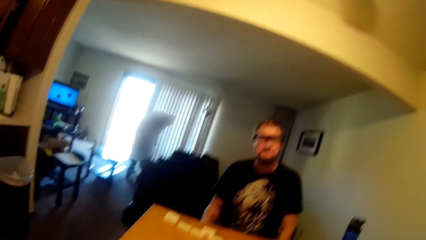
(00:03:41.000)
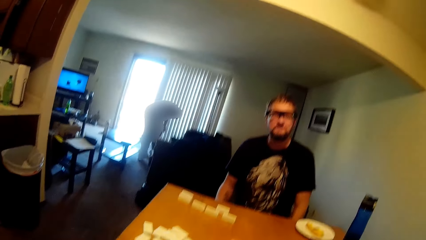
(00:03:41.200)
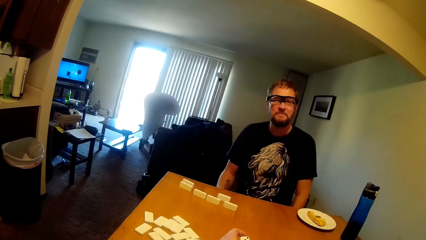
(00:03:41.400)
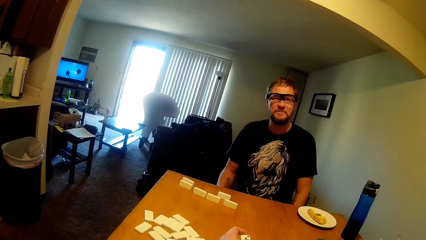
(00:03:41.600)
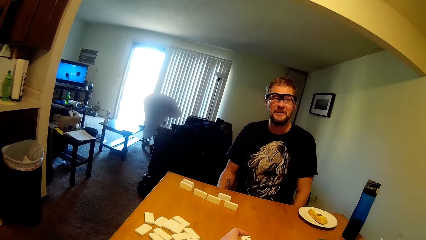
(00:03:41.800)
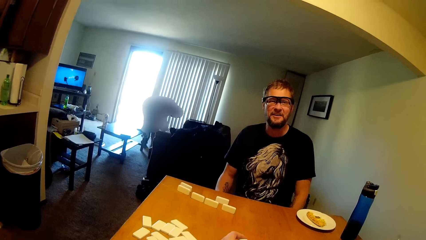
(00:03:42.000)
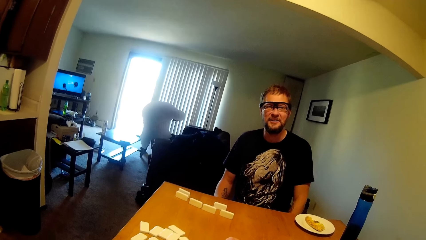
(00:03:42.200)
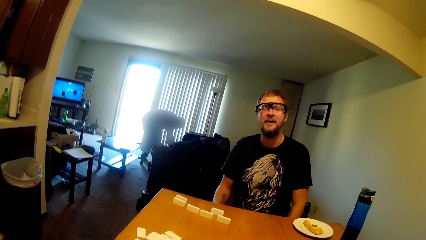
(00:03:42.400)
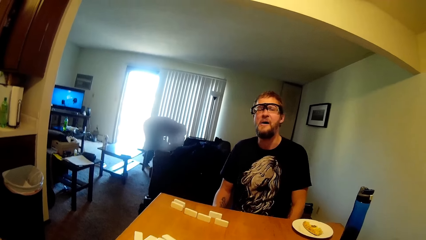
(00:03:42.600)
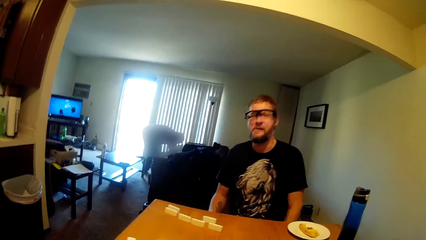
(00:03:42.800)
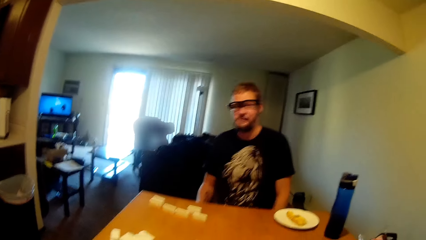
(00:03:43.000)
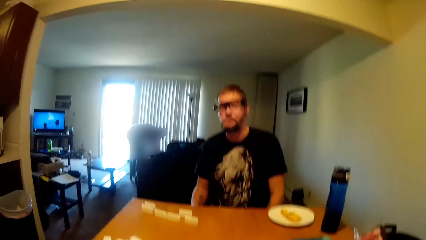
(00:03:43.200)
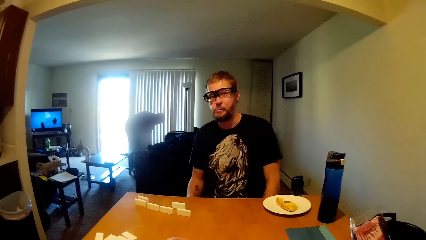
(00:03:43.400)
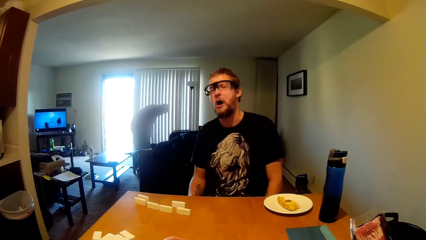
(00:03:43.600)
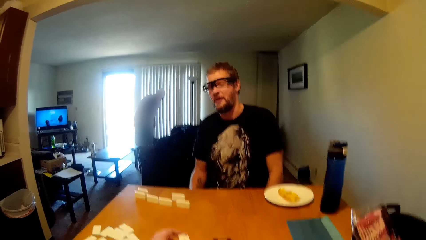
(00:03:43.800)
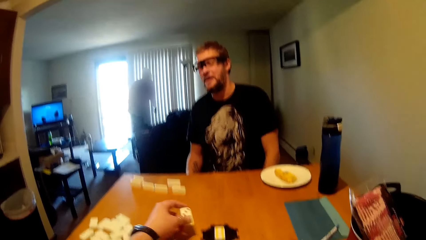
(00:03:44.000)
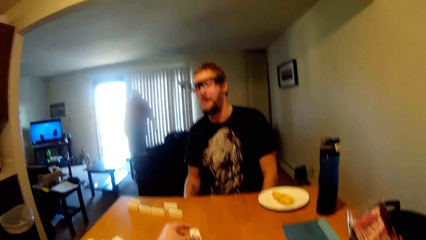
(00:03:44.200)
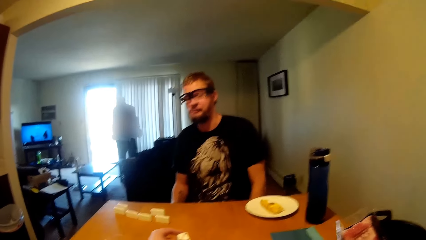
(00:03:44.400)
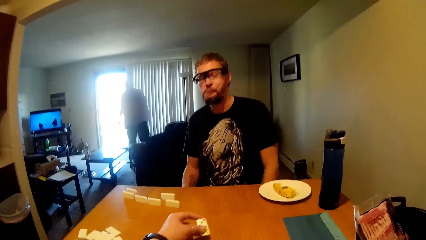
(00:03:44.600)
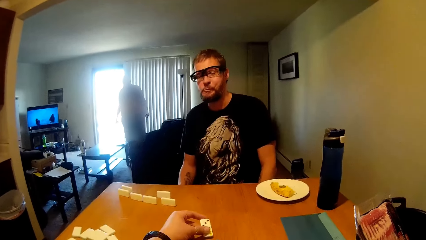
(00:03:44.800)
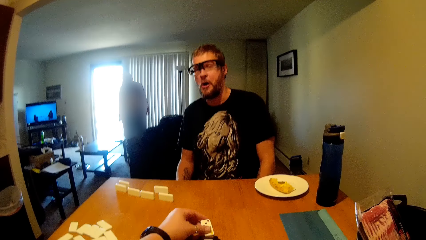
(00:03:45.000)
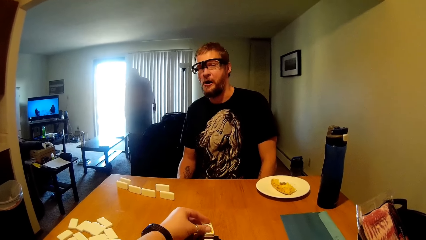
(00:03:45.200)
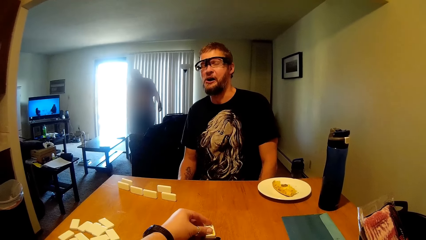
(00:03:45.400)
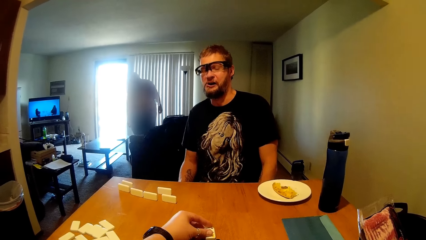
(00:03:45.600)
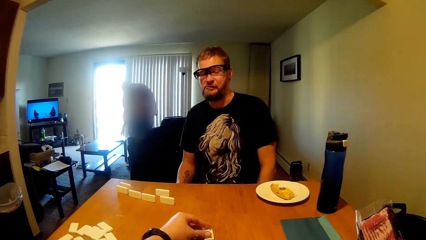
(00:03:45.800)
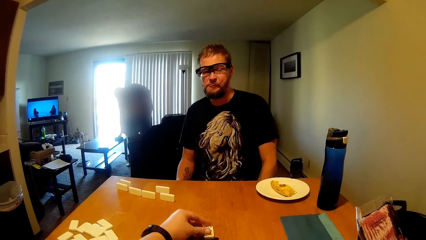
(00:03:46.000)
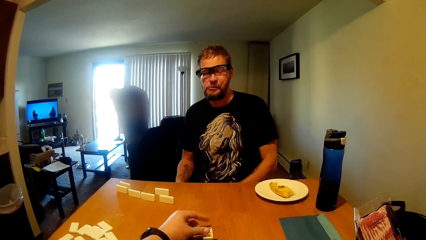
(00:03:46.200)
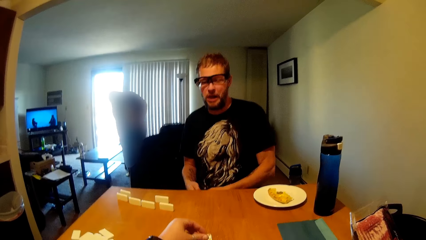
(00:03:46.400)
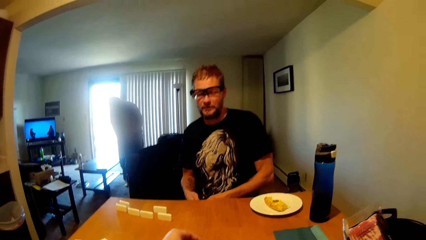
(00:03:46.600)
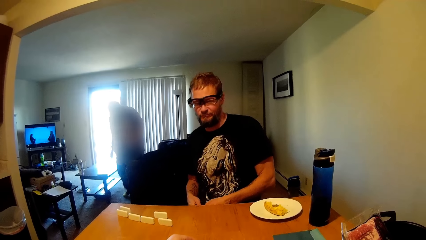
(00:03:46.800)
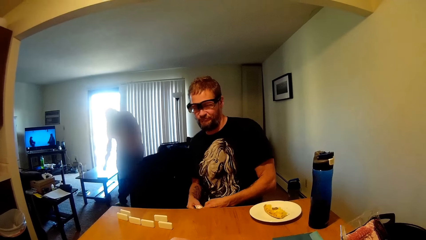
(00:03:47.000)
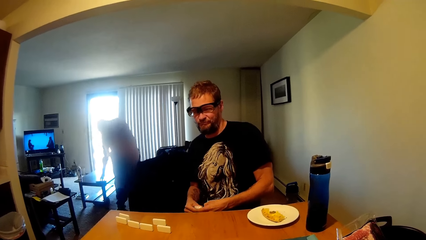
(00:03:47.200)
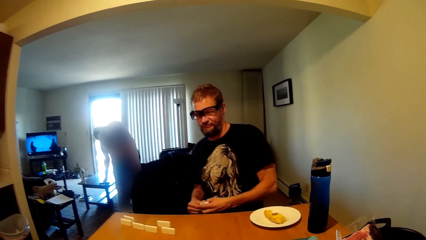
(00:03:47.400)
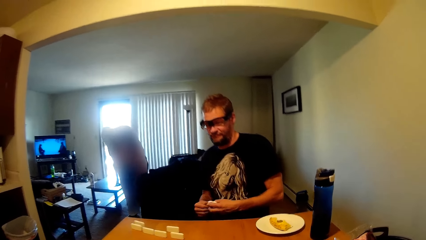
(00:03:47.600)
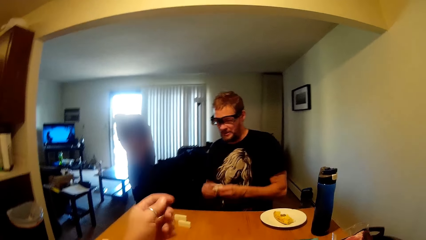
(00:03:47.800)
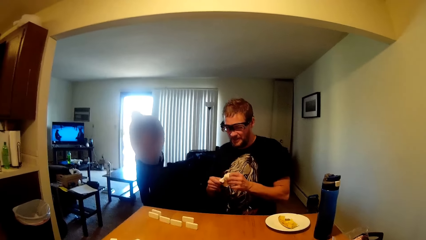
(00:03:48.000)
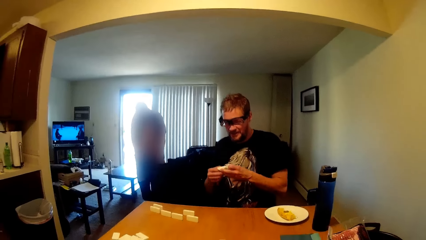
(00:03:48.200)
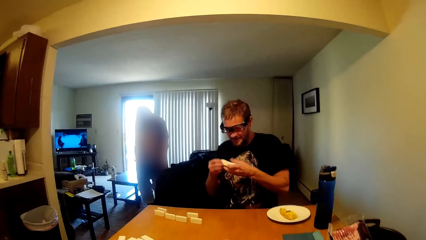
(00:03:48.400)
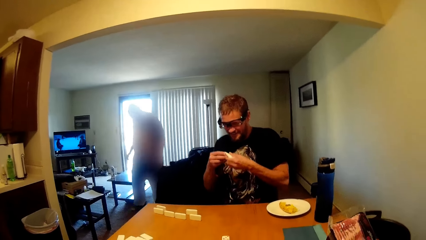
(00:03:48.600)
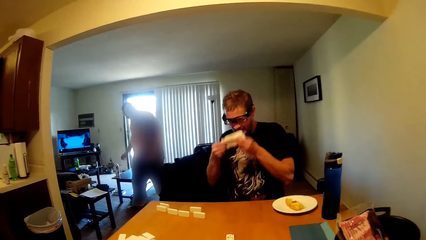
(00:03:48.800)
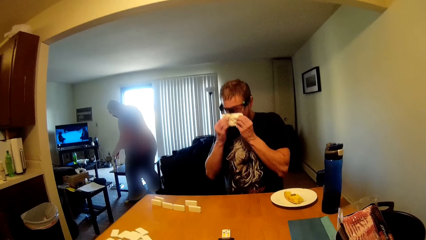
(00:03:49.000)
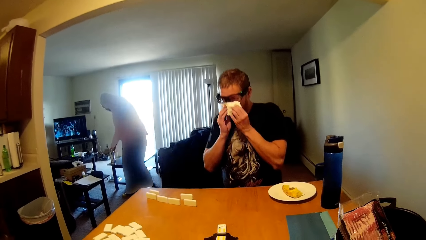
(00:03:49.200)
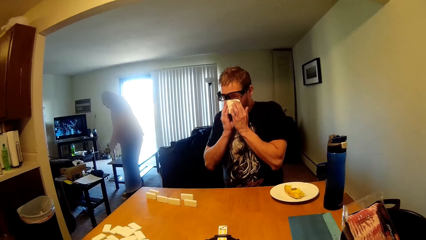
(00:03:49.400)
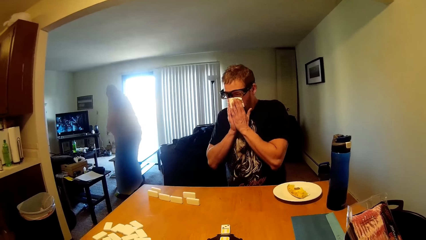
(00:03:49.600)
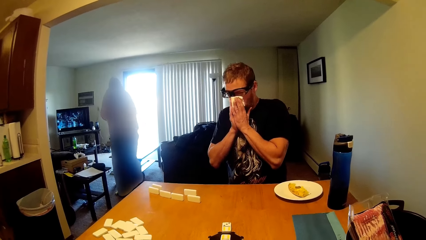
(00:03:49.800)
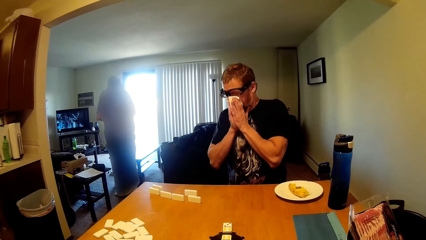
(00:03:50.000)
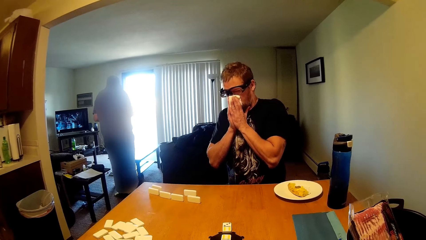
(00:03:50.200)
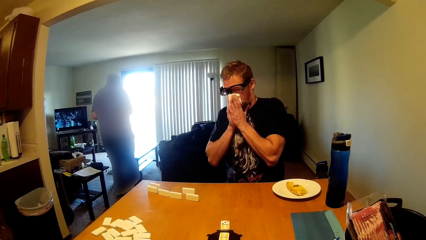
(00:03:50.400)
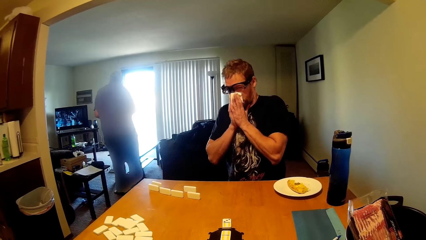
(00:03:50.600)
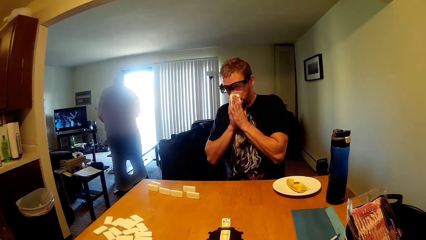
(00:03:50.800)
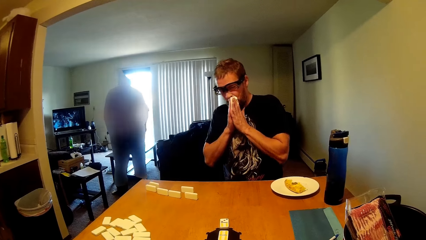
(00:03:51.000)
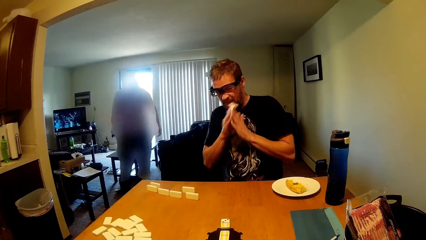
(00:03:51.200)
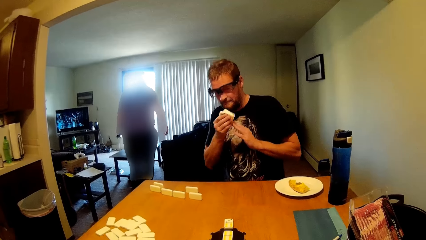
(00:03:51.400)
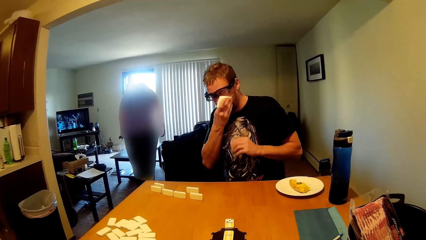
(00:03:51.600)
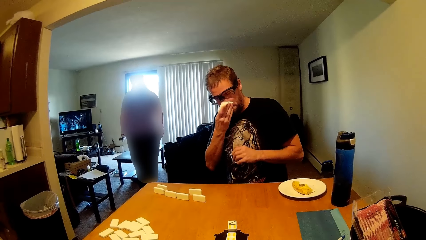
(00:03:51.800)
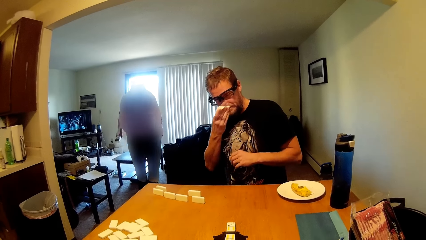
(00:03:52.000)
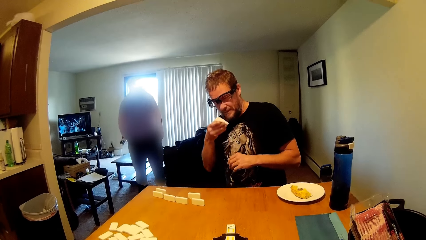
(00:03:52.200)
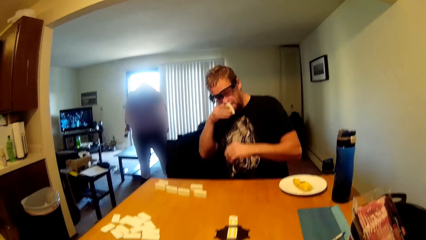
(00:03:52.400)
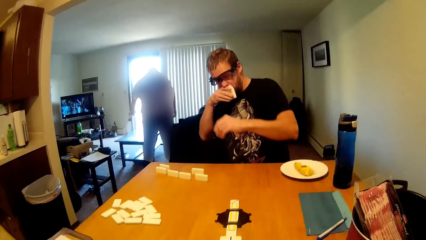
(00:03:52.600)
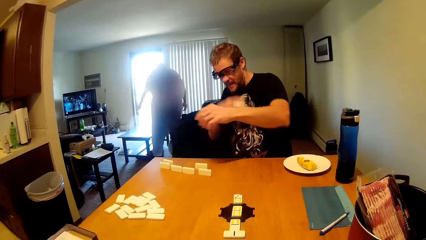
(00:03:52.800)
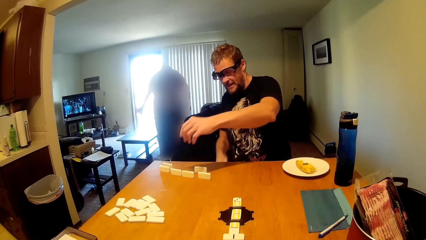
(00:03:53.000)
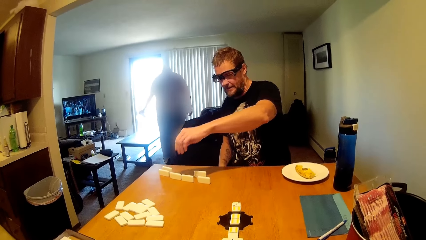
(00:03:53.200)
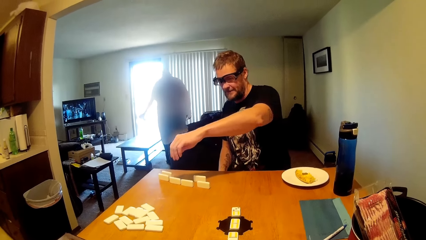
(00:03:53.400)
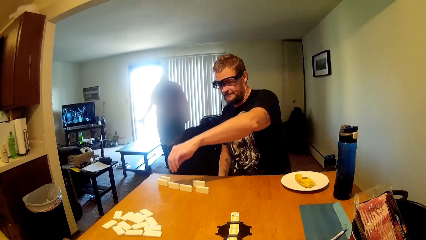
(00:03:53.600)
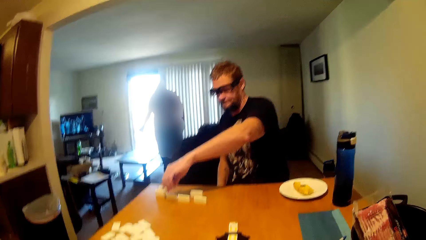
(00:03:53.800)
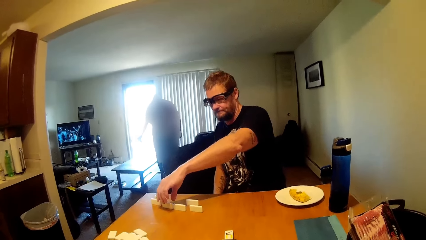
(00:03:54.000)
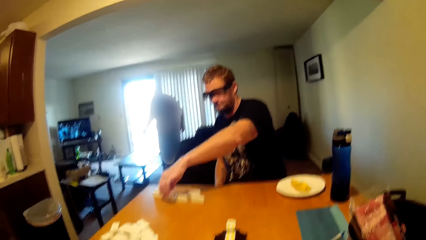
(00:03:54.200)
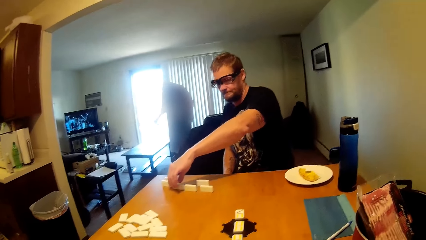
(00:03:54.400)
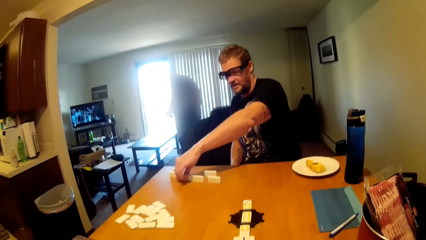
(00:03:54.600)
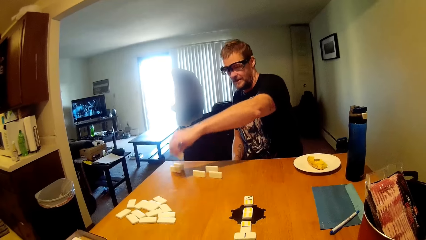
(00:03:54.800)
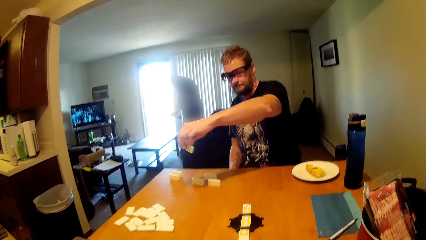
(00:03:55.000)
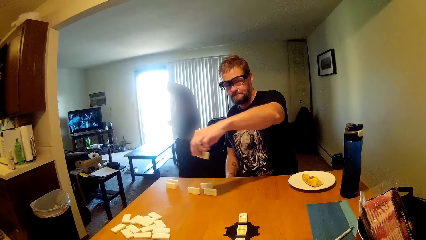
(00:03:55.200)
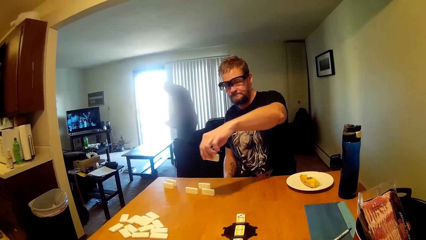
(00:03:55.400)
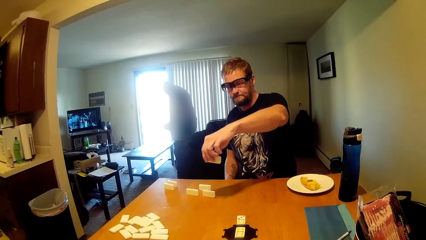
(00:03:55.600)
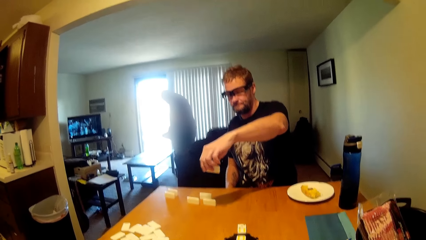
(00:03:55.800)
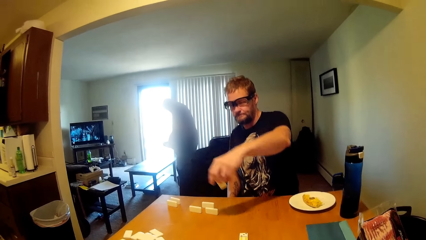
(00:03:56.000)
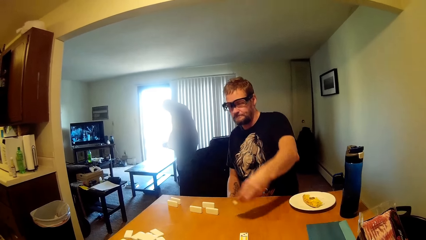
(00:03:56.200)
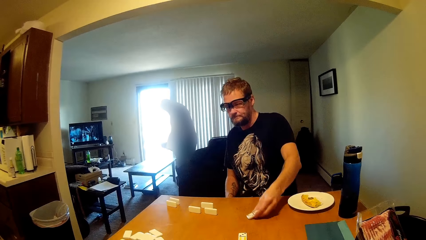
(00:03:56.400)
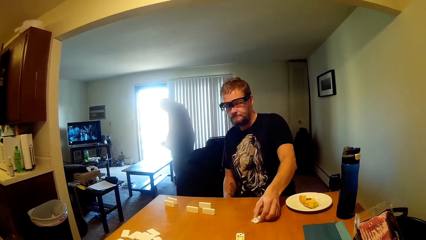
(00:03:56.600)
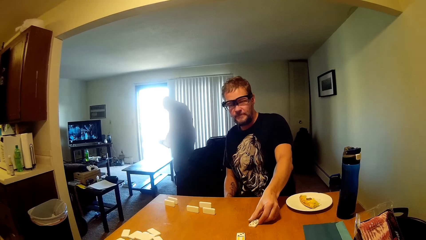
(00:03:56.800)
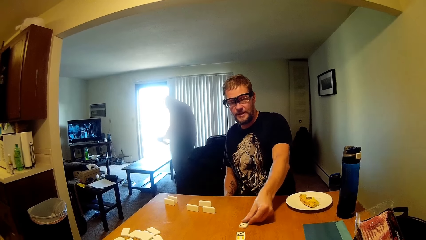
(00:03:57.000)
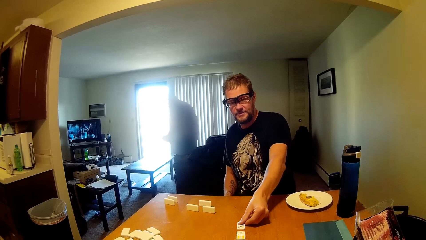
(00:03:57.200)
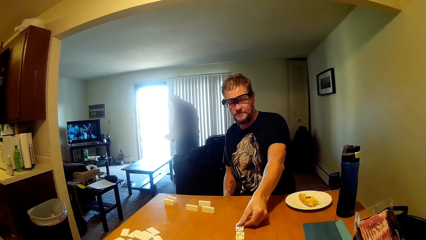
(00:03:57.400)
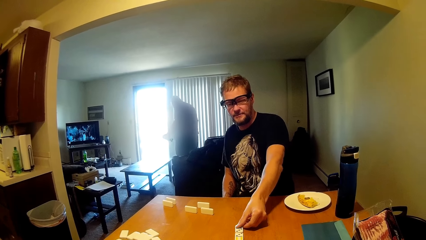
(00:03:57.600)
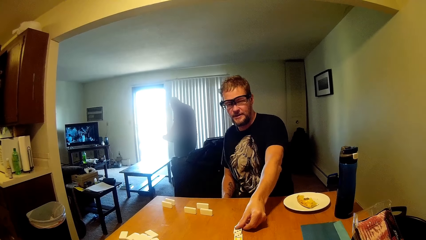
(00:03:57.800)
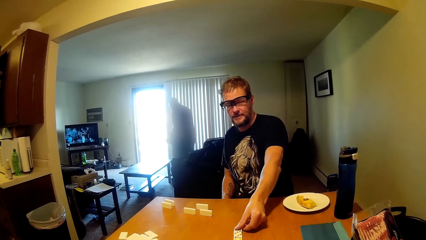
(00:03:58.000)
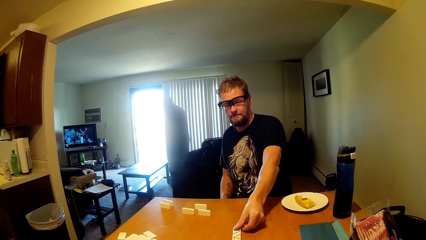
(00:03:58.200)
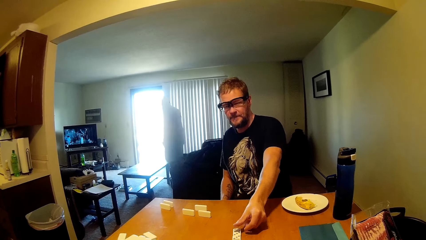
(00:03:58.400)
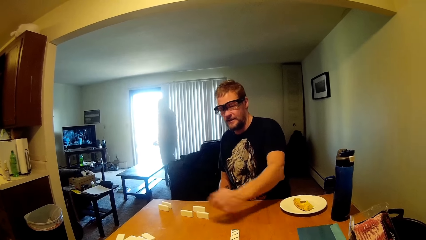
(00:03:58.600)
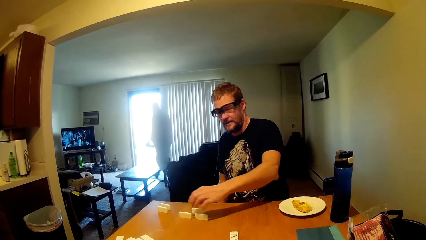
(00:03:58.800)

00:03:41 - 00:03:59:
The camera wearer grabs a scrabble tile. A person wipes the face with a napkin and blows the nose. The person grabs a scrabble tile and puts the scrabble tile on the table.
